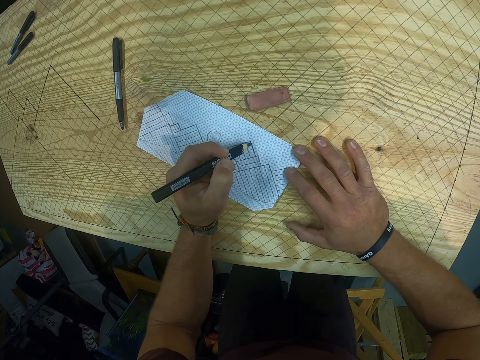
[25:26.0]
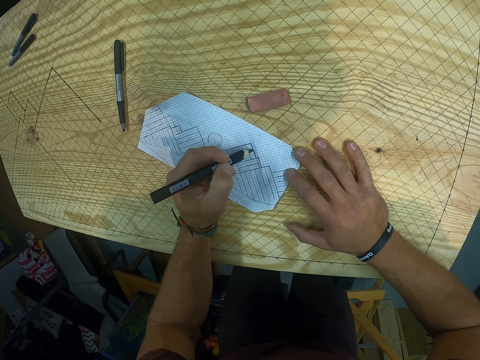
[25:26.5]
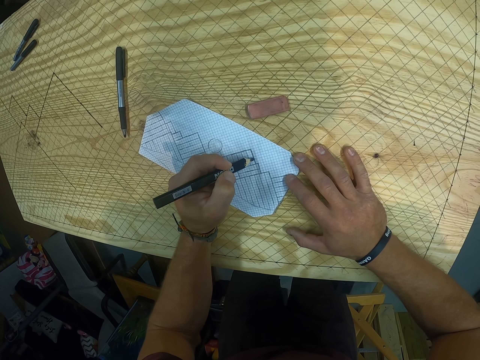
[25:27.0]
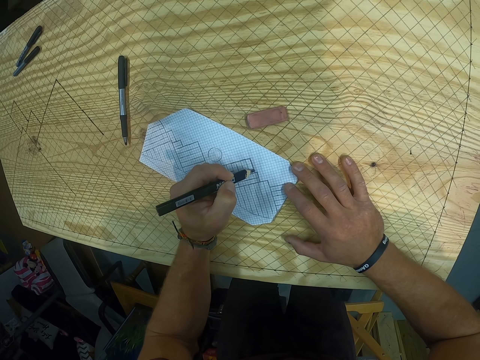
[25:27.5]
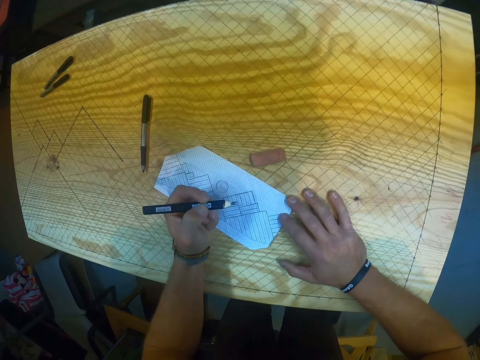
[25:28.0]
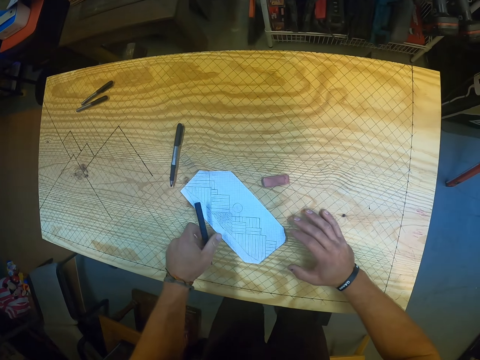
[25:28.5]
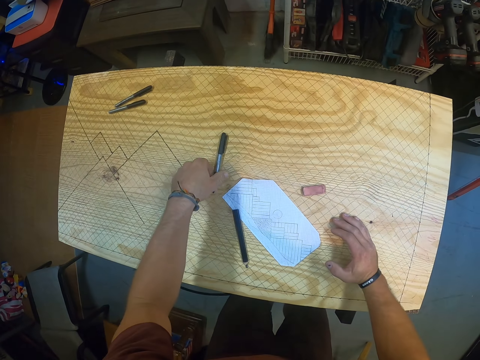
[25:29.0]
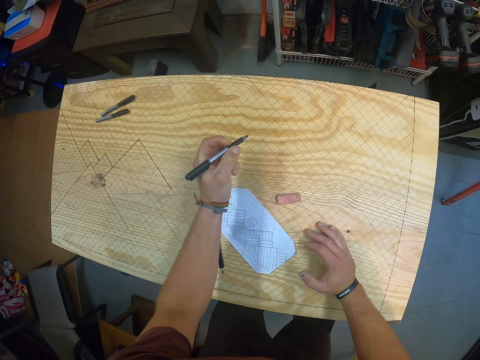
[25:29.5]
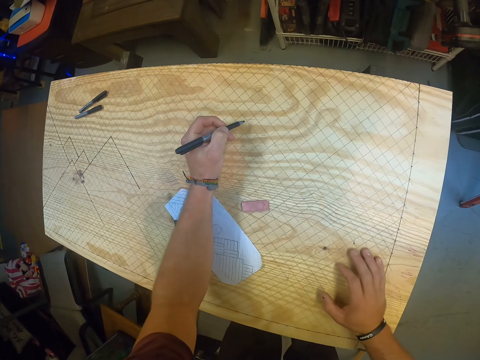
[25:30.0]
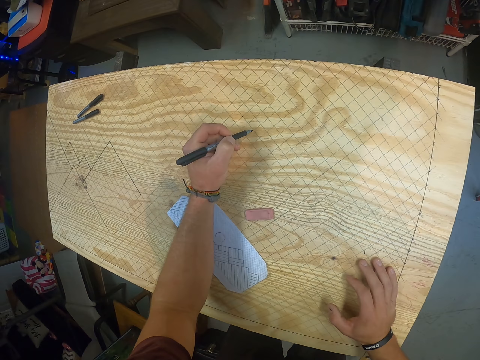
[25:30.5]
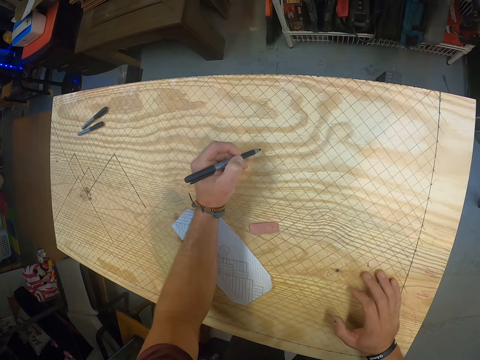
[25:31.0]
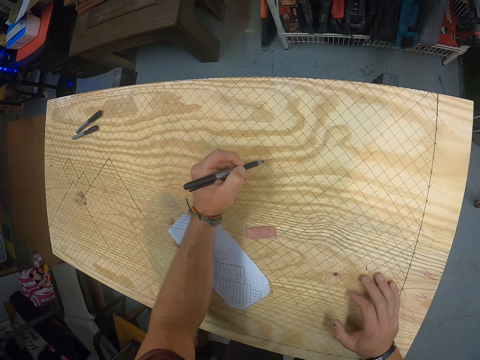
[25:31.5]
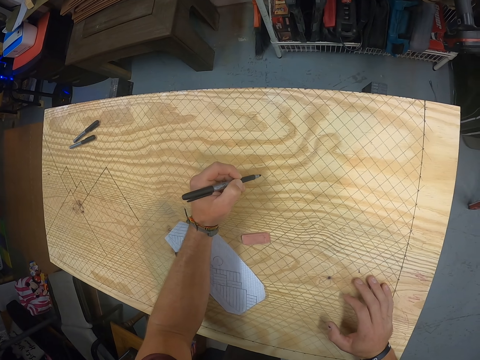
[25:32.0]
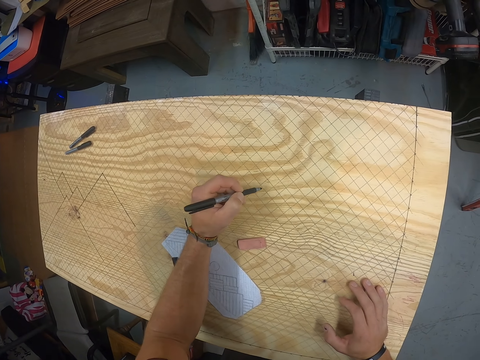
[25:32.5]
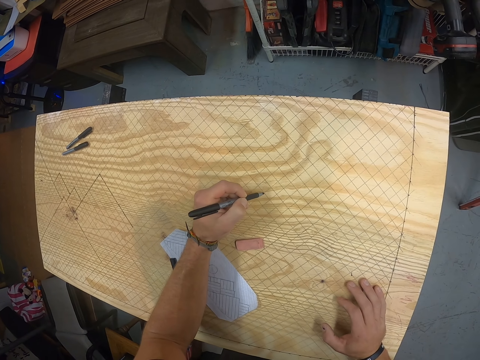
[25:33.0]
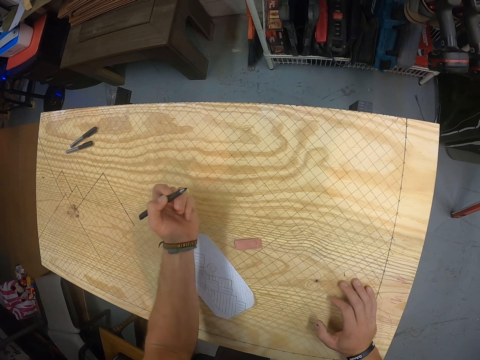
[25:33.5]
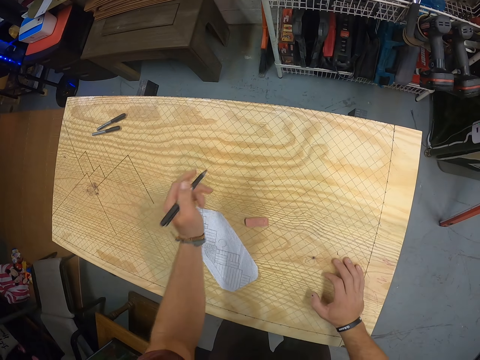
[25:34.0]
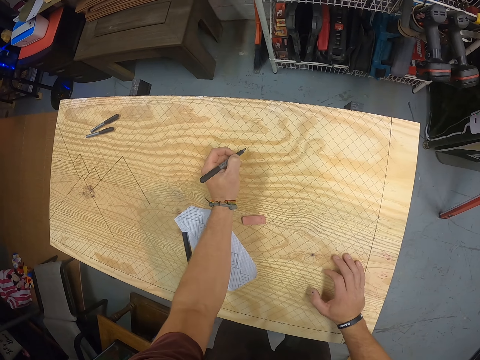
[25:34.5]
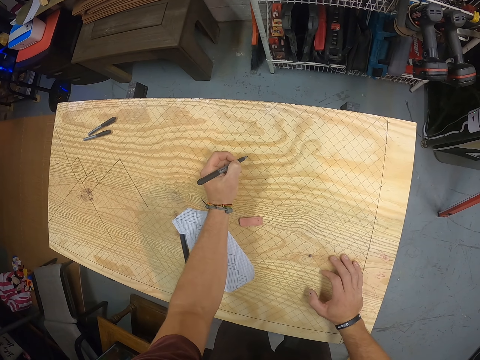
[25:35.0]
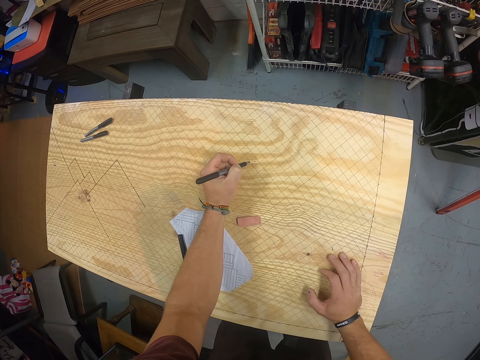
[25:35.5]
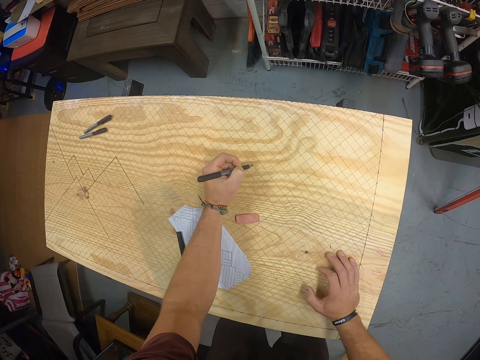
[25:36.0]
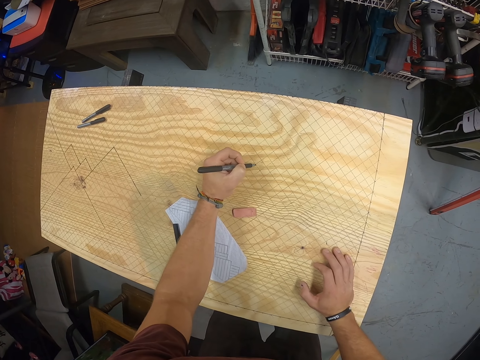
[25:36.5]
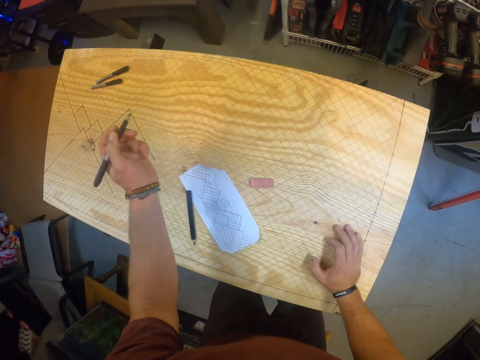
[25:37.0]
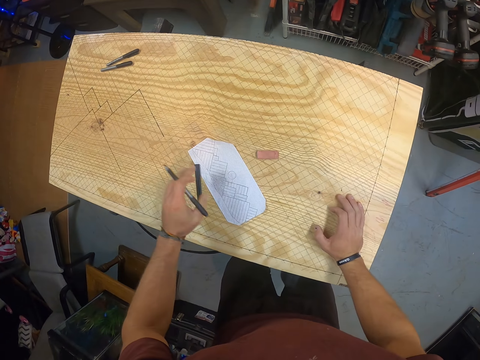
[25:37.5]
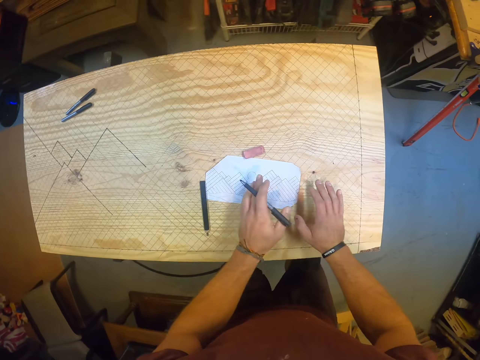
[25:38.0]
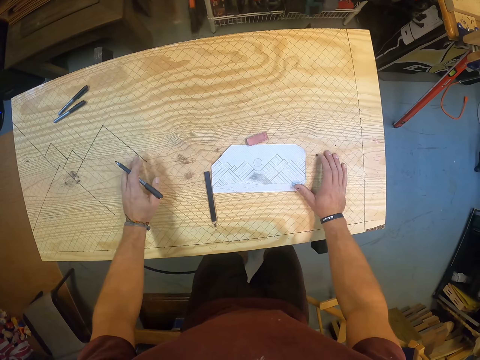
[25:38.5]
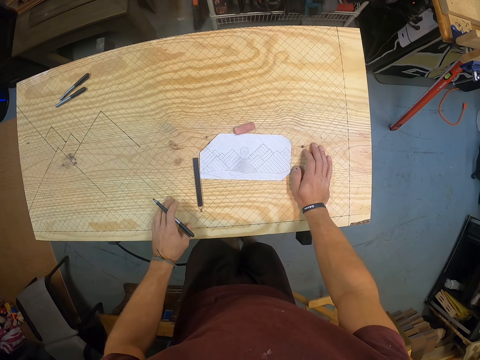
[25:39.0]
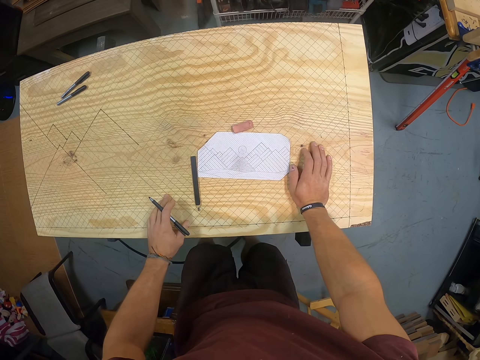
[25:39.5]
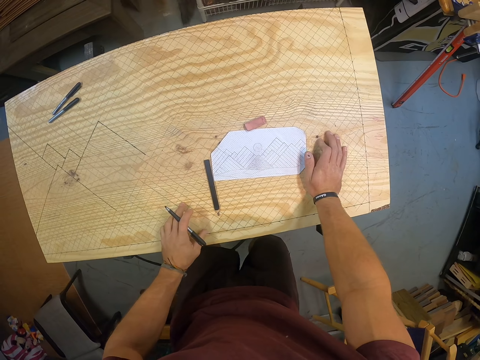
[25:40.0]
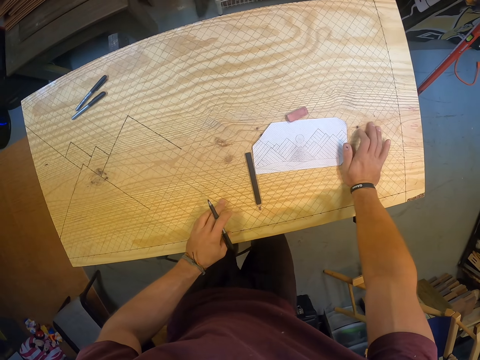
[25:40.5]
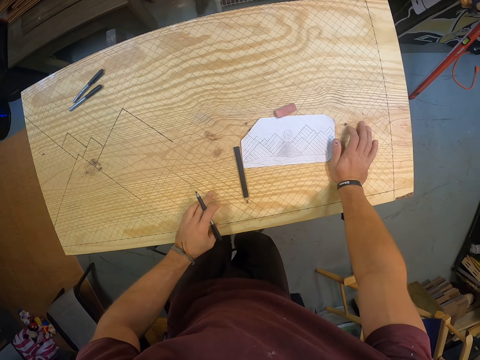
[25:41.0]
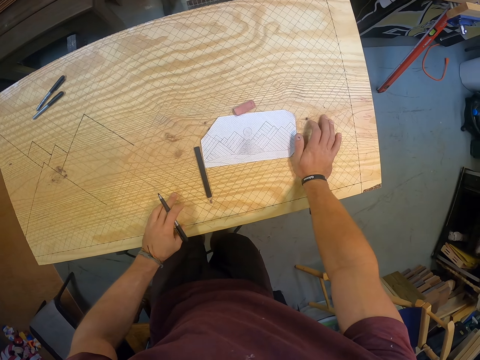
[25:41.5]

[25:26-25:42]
The camera wearer drops the pencil on the plywood with his left hand. He picks the marker from the plywood with his left hand. He marks points on the plywood with the marker in his left hand. He adjusts the paper with his left hand.

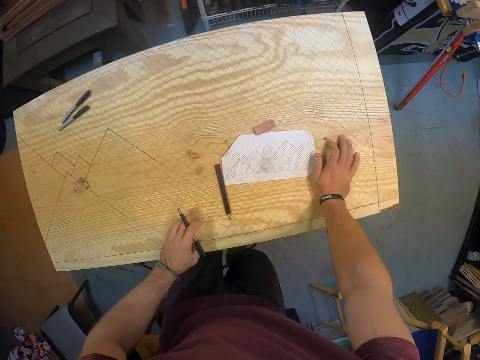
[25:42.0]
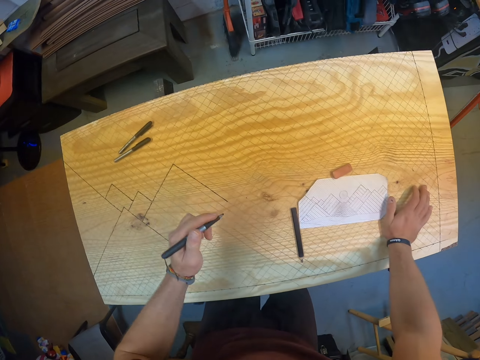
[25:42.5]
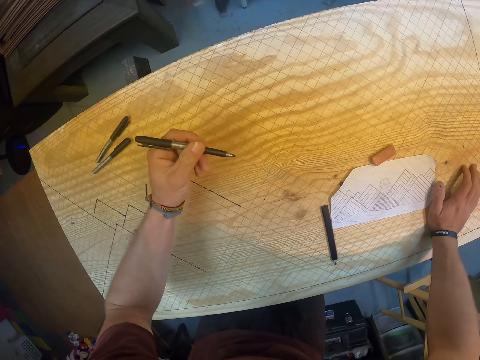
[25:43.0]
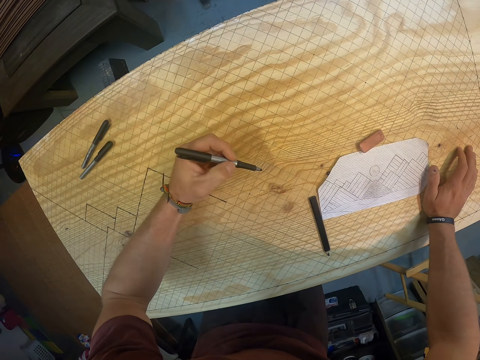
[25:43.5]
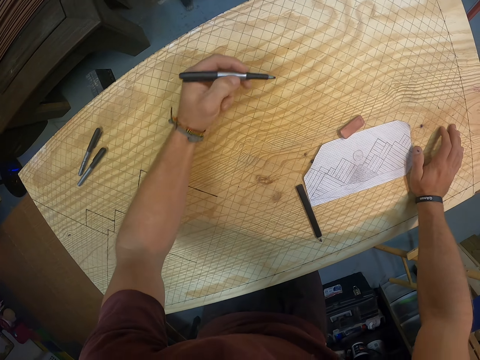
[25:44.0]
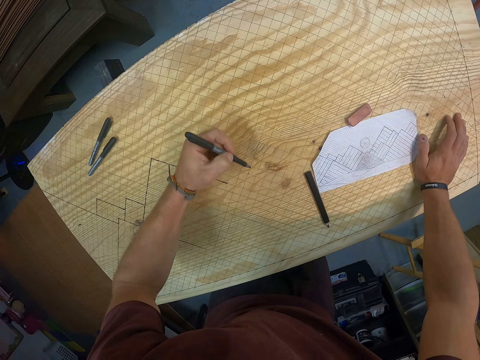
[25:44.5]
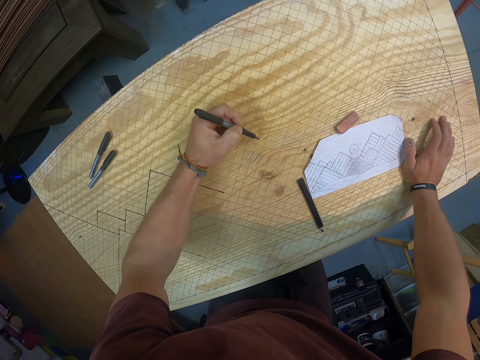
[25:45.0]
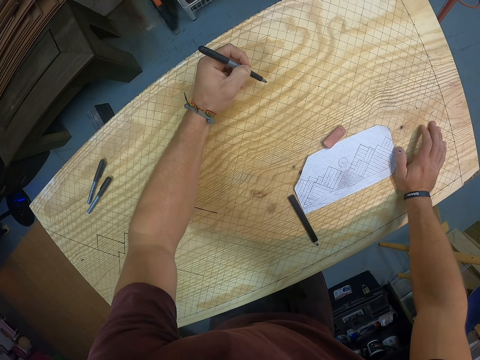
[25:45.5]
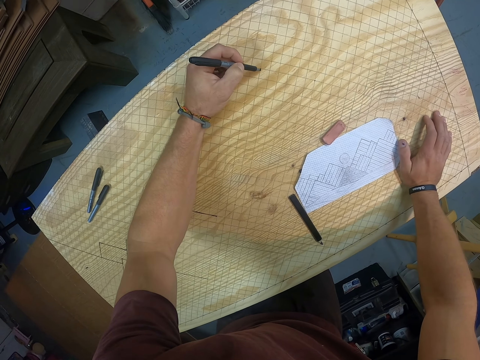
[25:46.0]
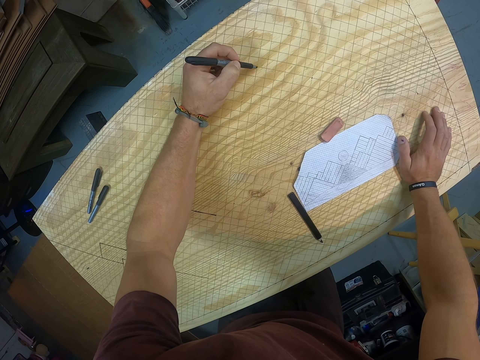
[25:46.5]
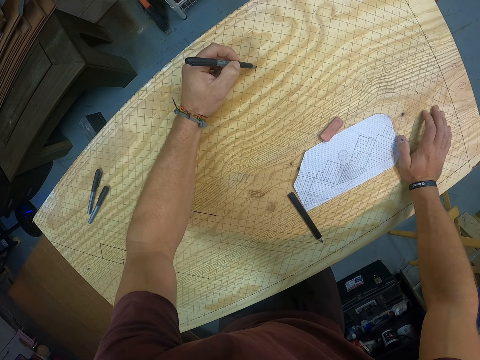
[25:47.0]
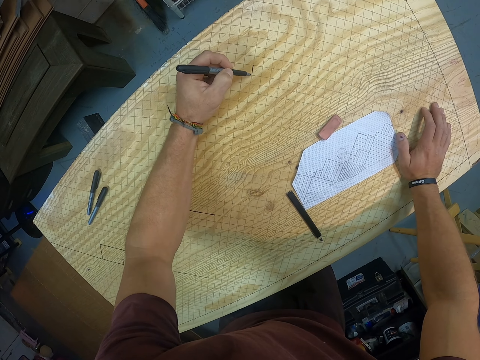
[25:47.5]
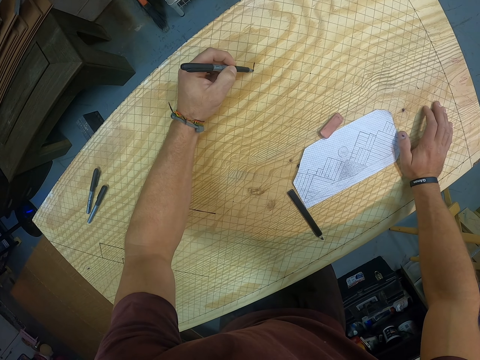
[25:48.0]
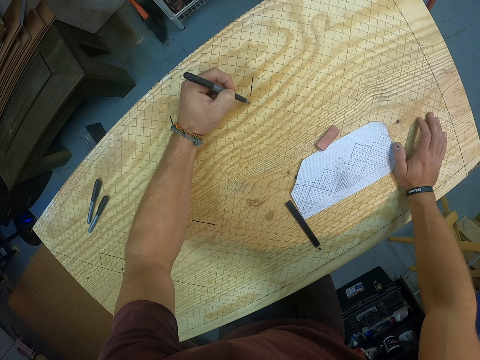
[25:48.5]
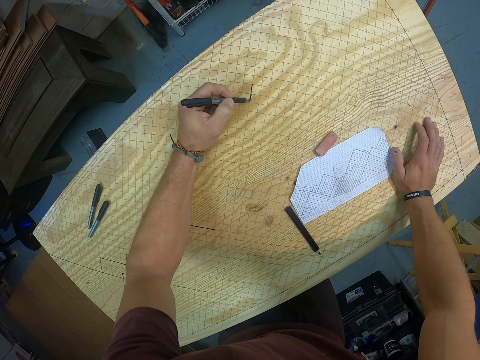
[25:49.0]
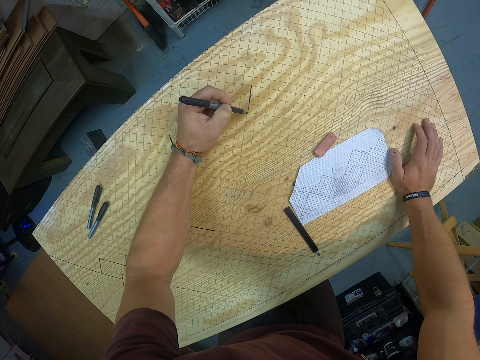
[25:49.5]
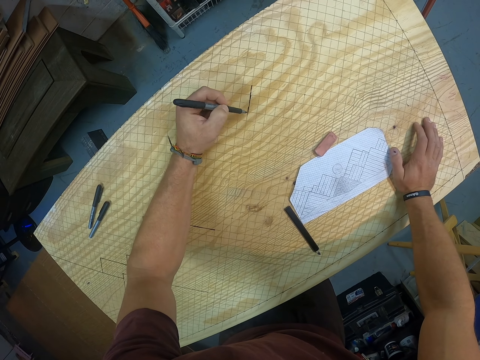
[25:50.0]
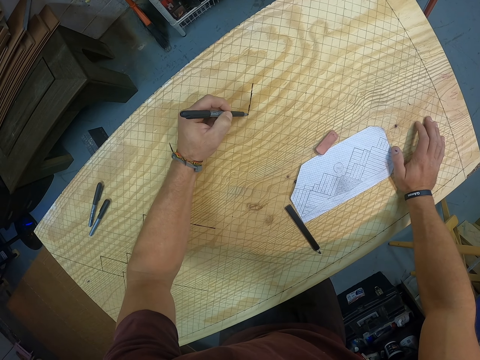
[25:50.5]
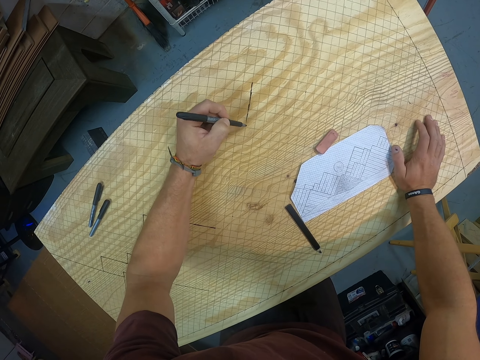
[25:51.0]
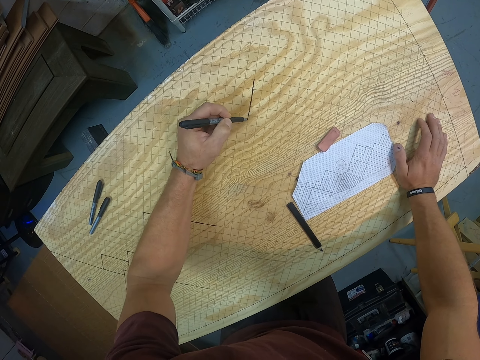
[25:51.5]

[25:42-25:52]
The camera wearer traces lines on the plywood with the marker in his left hand.
